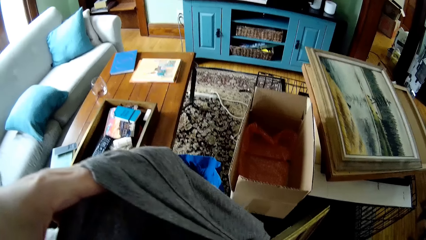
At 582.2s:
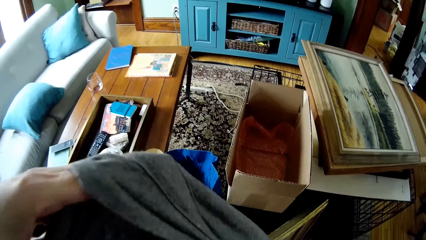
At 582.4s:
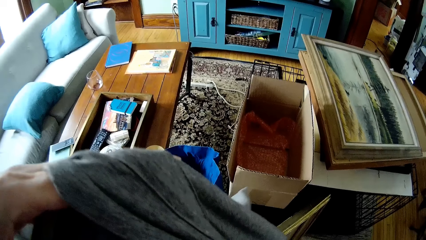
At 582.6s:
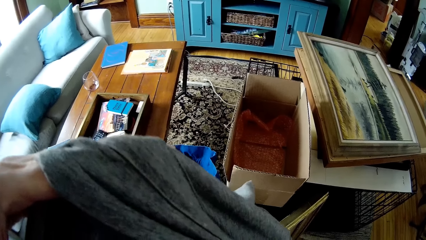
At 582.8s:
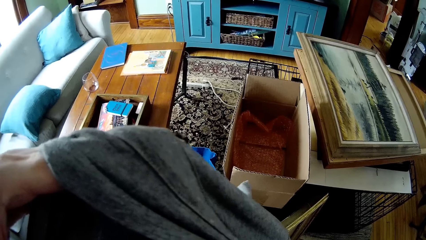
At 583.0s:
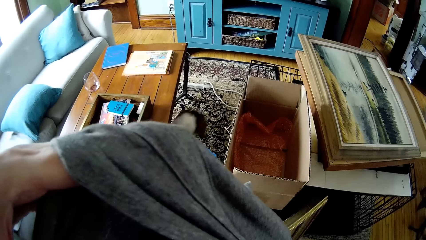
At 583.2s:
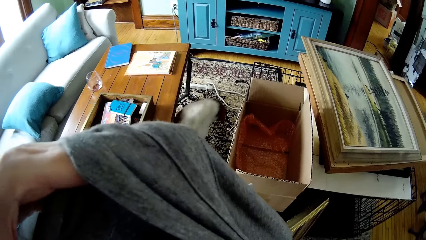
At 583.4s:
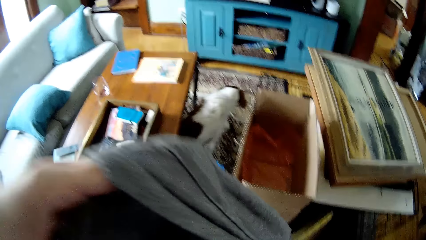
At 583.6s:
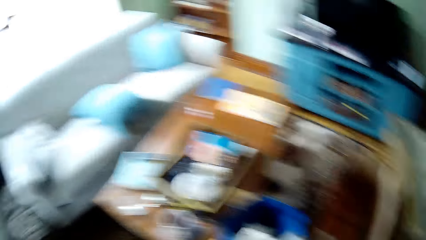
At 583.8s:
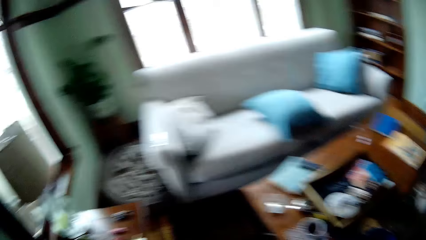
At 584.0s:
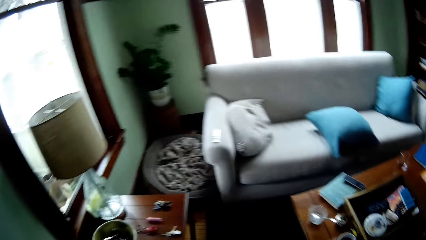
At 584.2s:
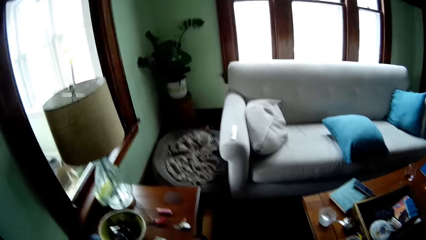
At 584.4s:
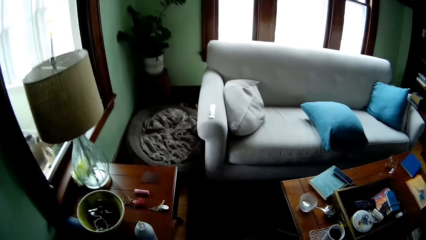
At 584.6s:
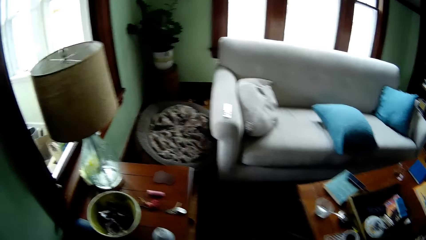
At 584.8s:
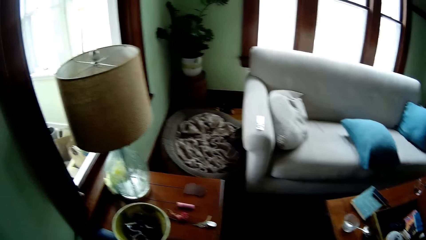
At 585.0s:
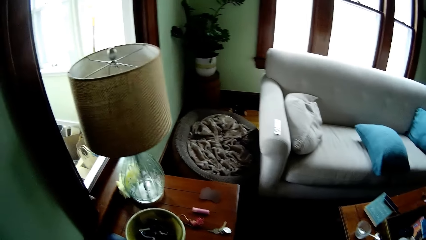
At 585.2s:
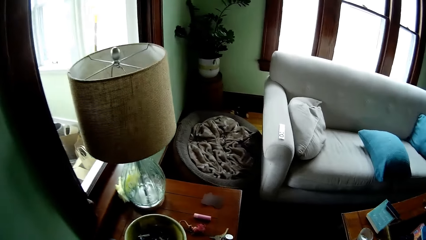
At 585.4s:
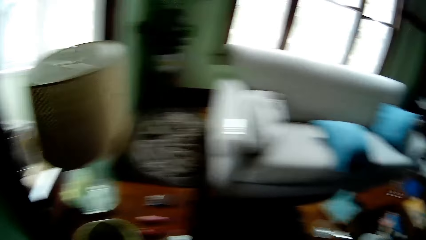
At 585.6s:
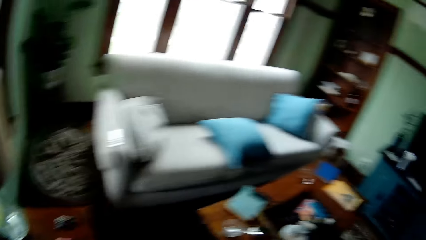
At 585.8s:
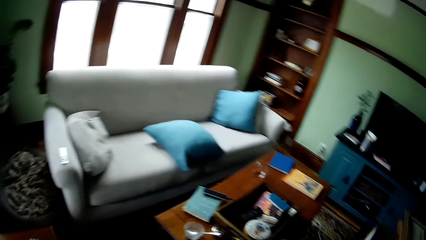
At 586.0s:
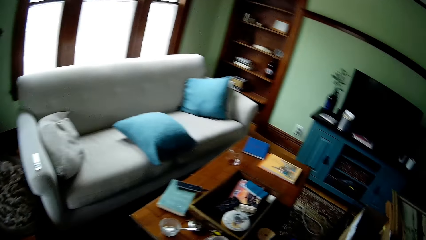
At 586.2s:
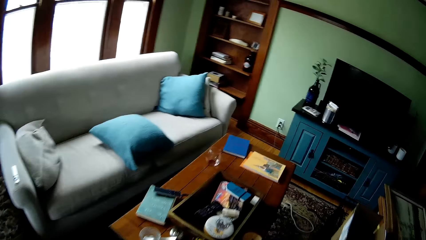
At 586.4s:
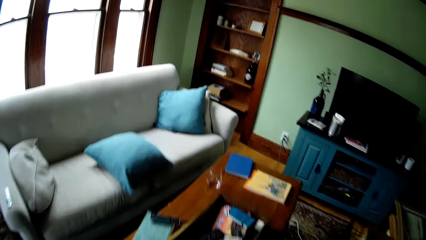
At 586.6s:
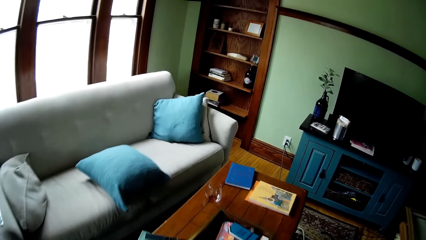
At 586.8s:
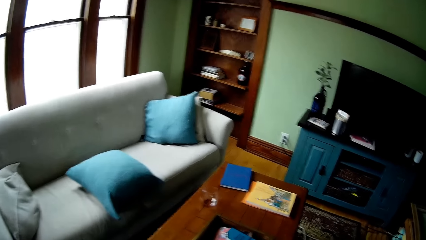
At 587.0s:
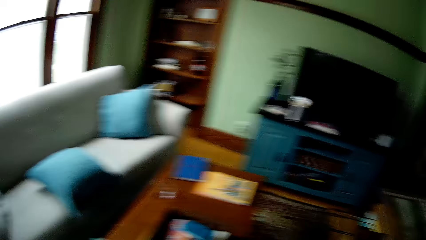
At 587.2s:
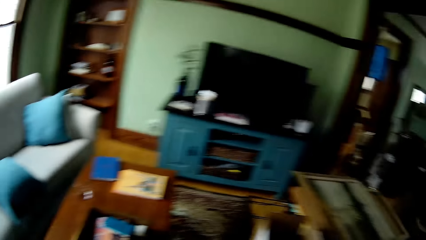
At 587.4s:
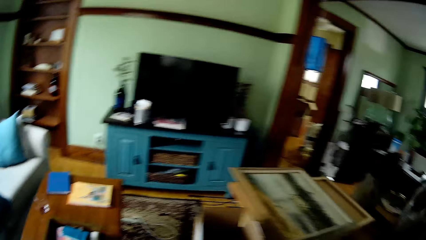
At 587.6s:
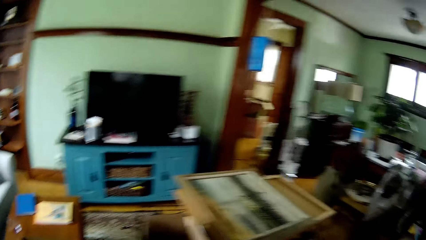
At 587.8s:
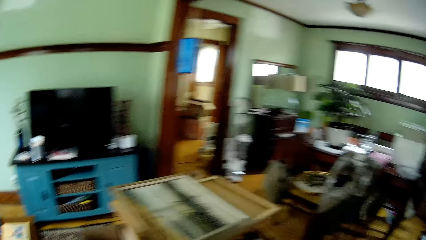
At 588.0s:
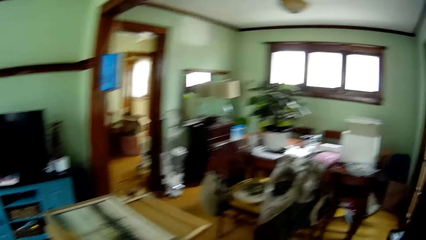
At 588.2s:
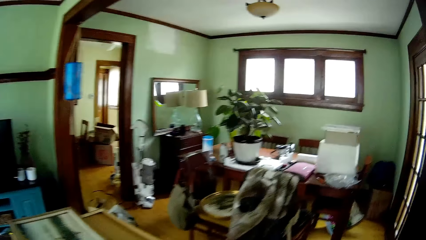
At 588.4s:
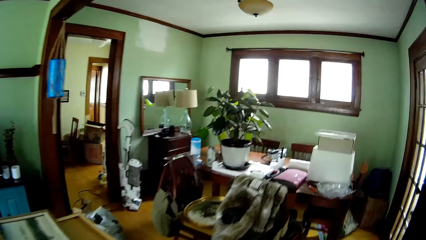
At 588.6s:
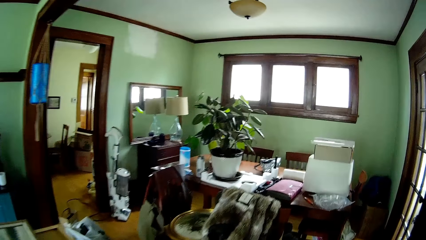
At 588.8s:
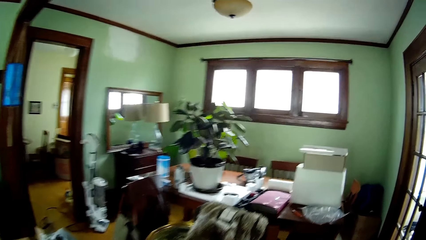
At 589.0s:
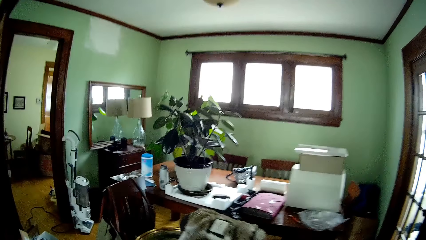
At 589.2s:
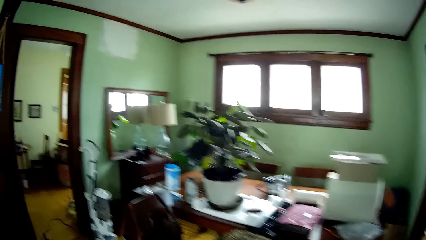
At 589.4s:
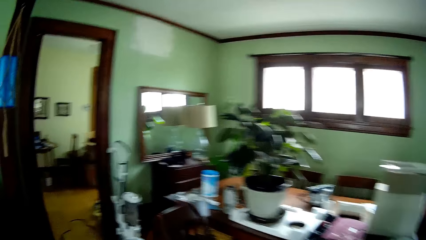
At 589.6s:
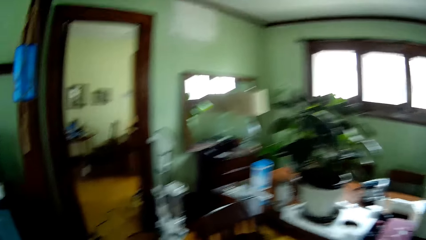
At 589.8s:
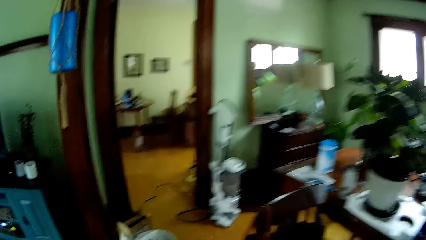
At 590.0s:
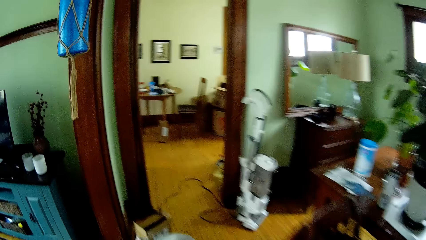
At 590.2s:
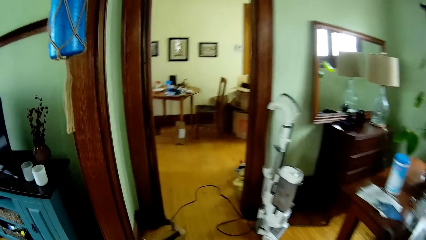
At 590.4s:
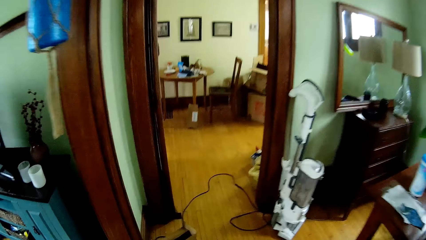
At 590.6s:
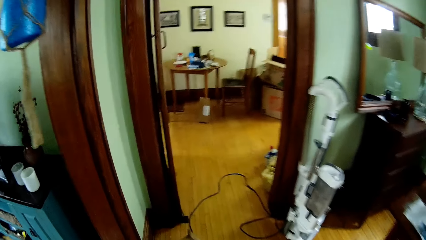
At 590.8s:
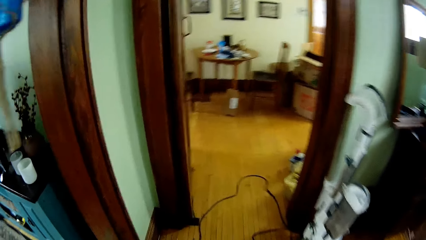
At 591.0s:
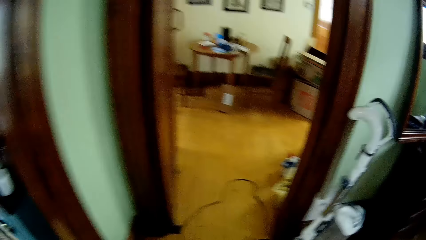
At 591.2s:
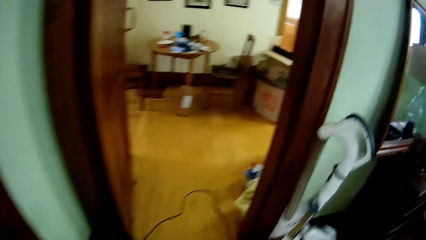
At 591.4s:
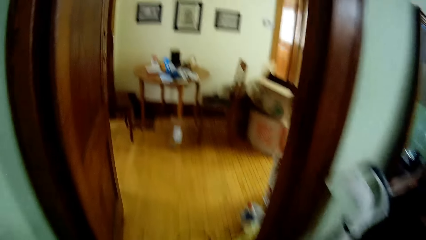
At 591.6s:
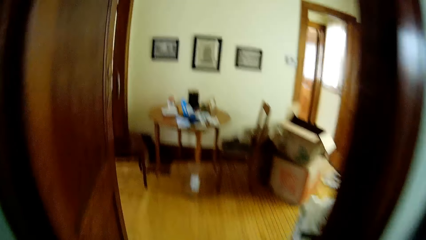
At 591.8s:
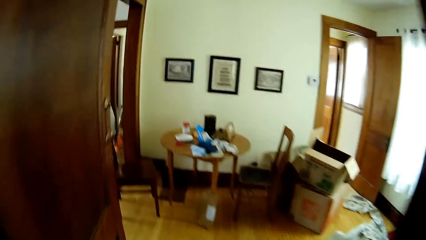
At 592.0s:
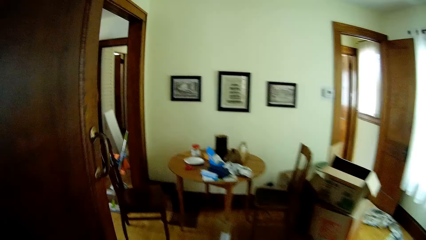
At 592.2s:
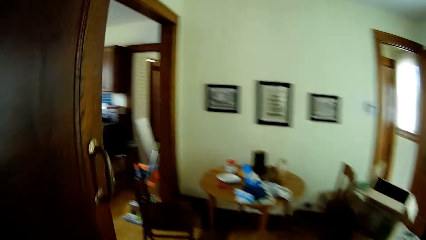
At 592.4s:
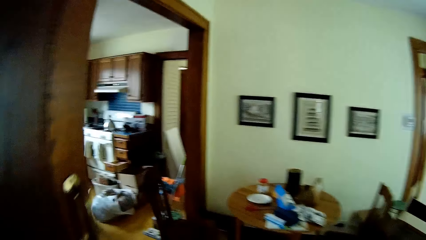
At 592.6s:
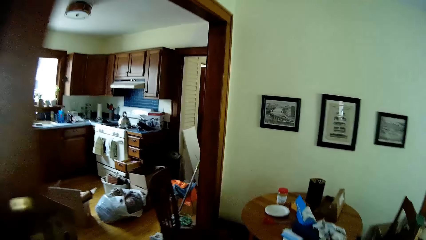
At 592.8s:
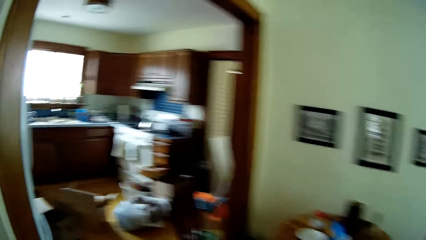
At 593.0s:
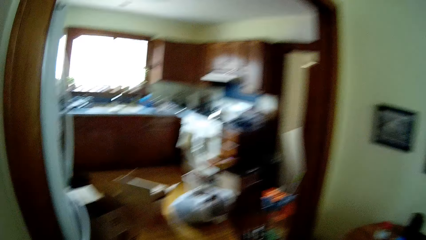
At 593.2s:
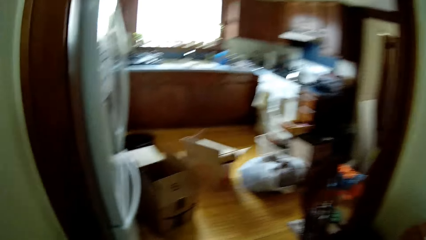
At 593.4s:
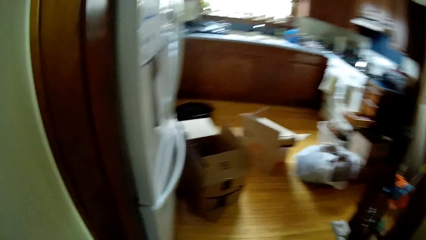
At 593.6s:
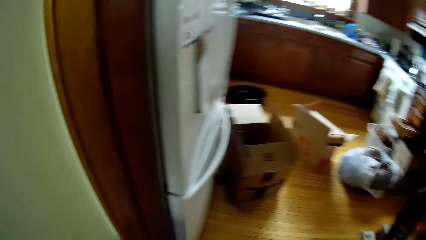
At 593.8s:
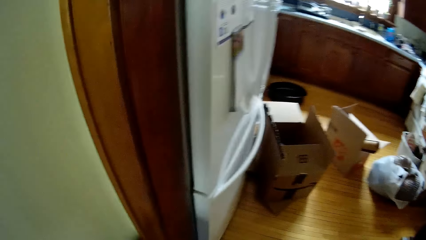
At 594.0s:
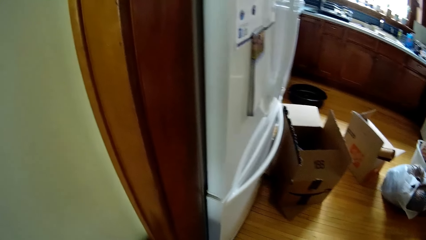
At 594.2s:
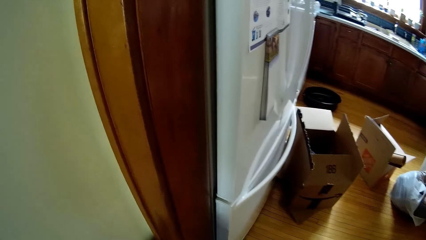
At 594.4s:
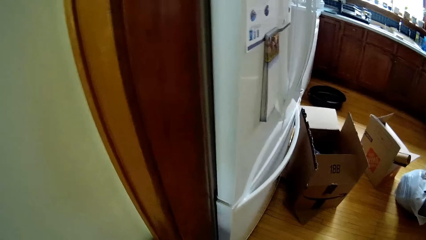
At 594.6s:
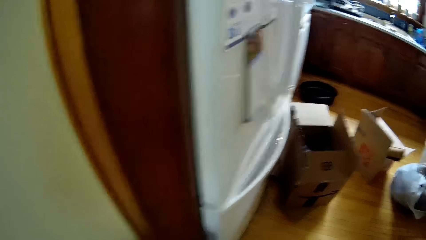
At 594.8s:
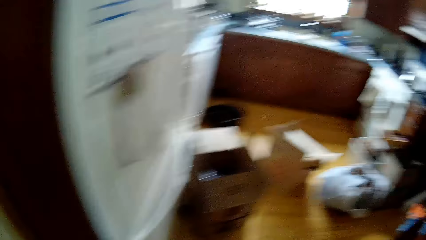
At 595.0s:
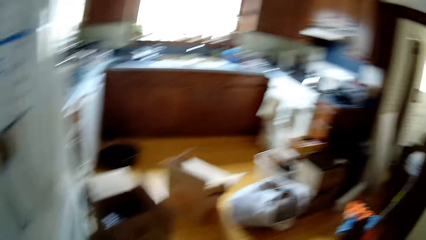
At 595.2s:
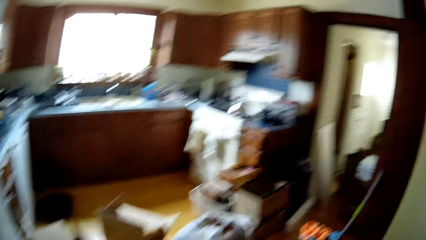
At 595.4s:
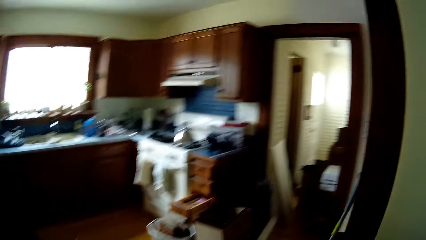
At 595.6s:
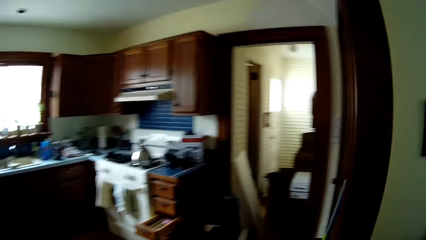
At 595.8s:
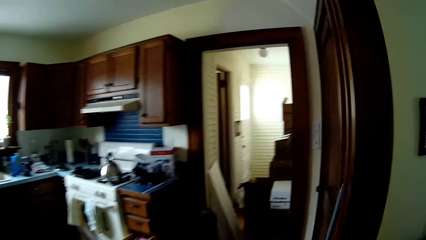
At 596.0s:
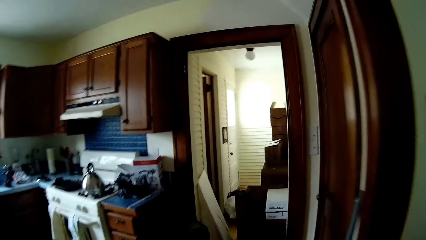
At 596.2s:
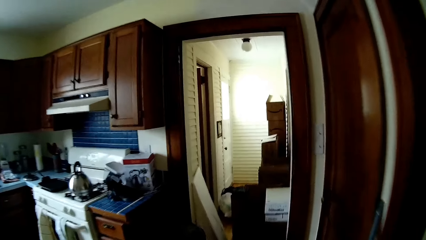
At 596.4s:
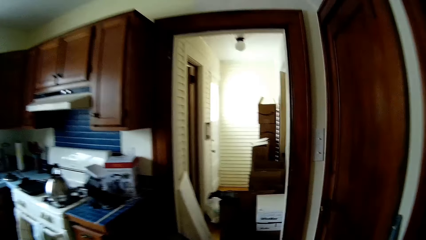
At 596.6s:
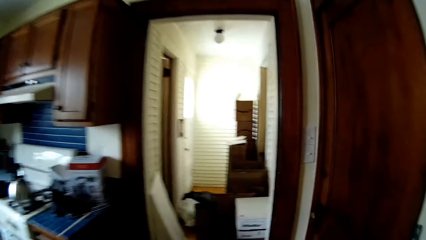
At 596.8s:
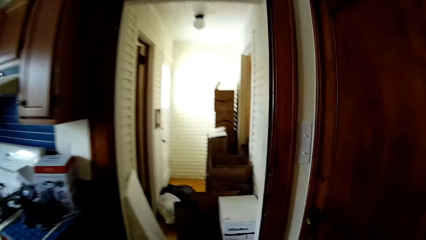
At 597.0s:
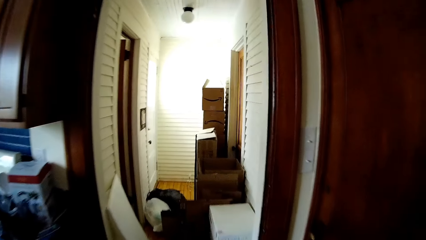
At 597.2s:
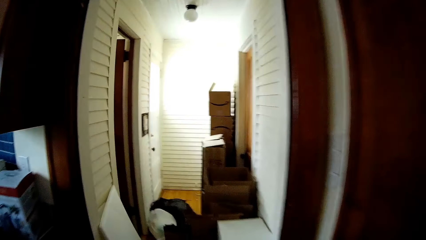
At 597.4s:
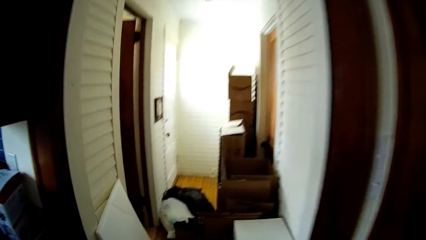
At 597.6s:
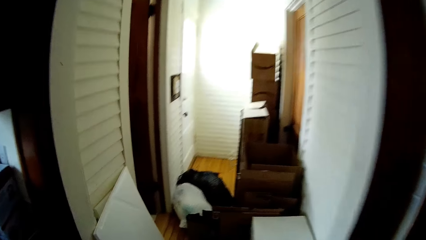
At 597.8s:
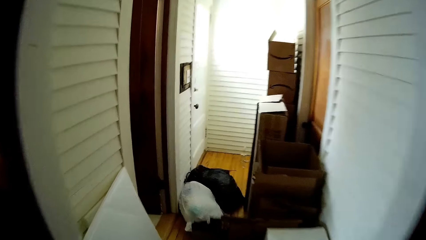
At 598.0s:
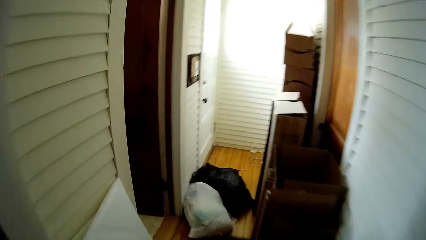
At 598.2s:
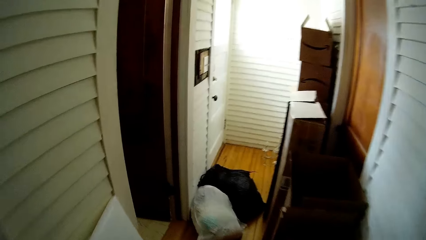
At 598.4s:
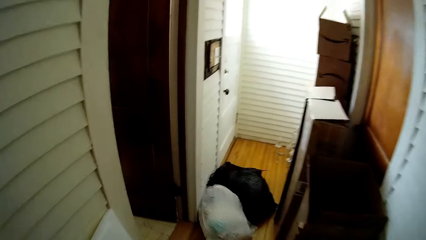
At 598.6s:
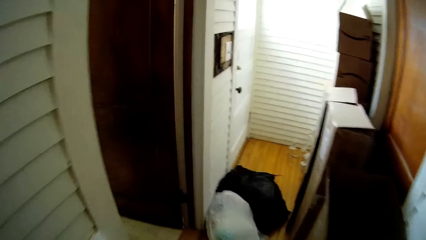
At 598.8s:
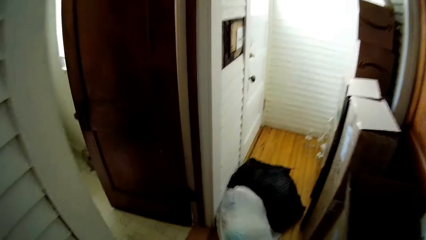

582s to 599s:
The camera wearer turns around. They walk around a house.
